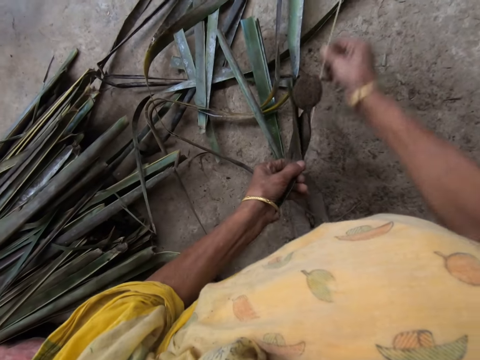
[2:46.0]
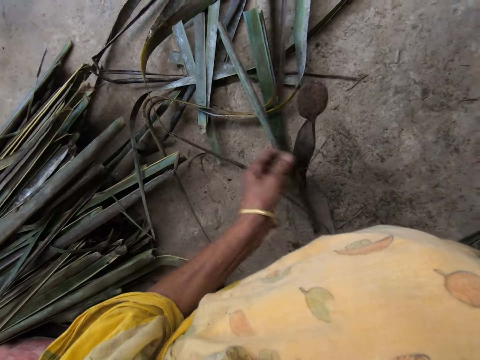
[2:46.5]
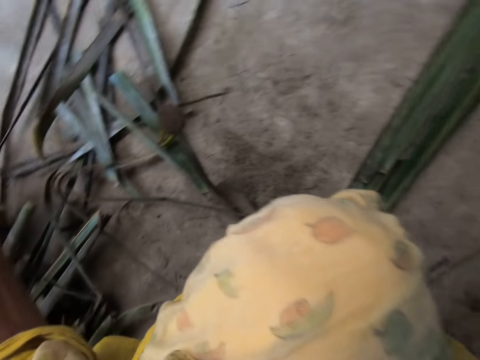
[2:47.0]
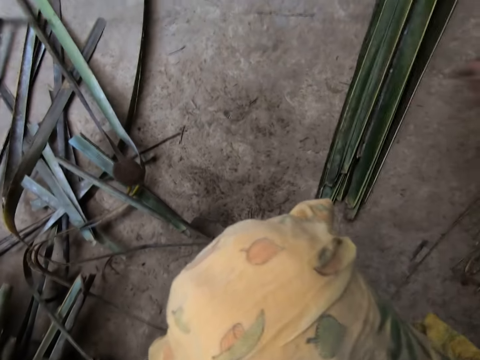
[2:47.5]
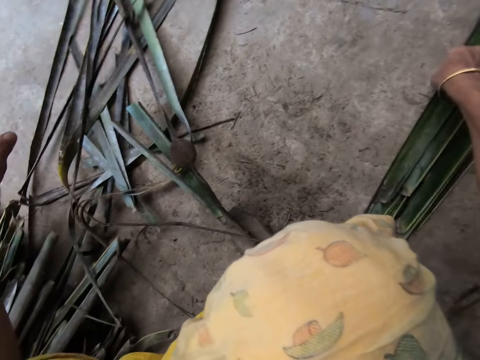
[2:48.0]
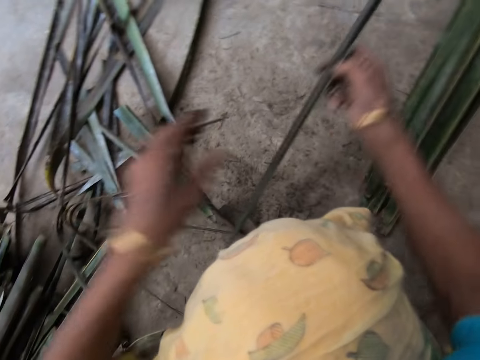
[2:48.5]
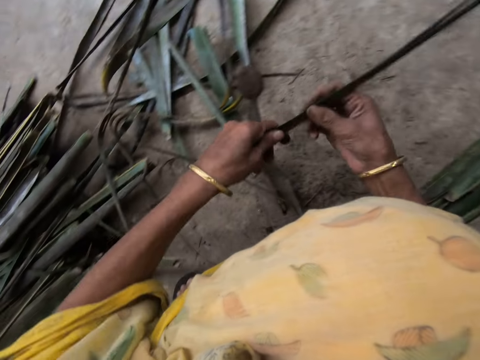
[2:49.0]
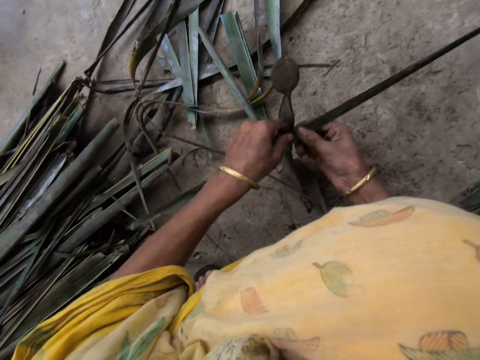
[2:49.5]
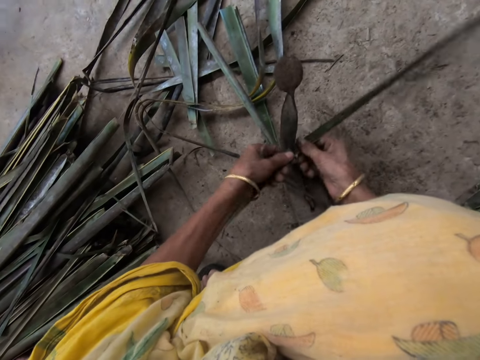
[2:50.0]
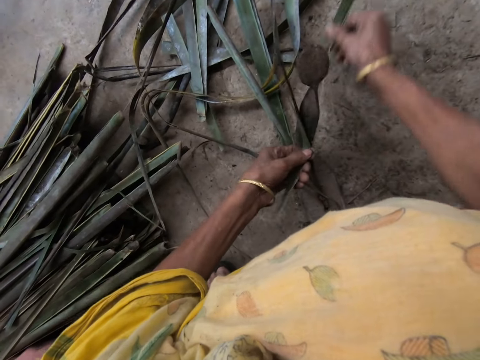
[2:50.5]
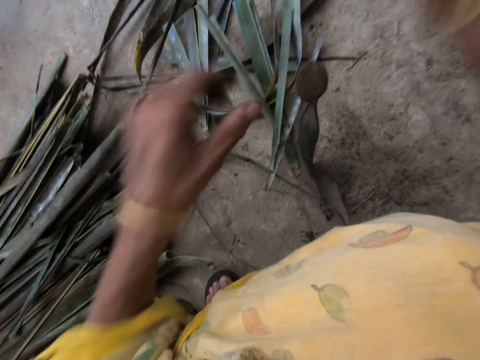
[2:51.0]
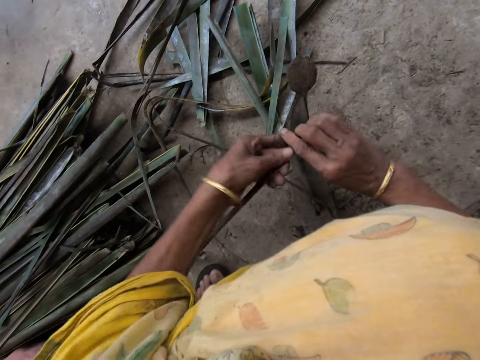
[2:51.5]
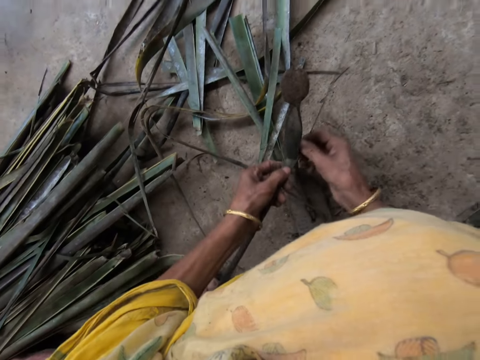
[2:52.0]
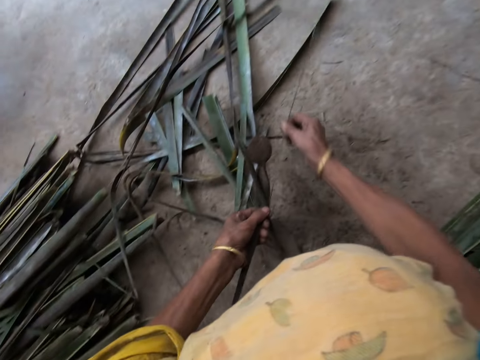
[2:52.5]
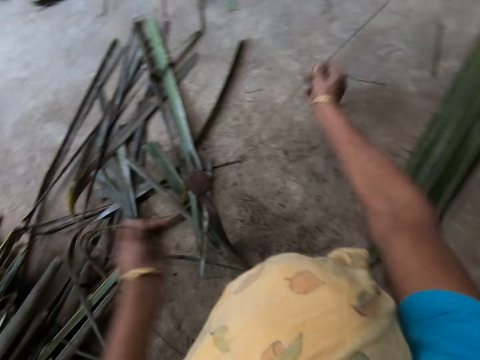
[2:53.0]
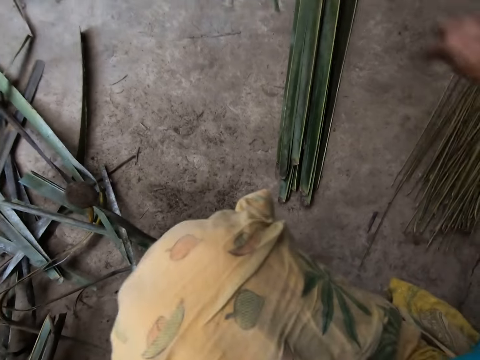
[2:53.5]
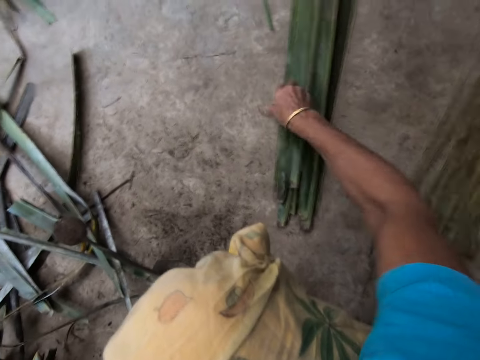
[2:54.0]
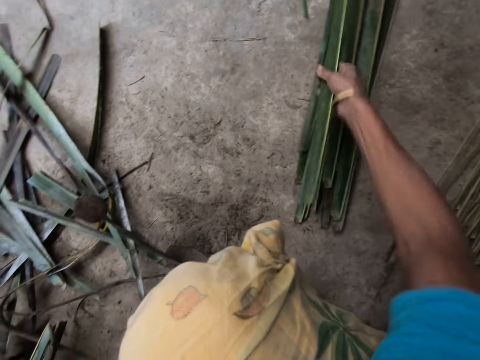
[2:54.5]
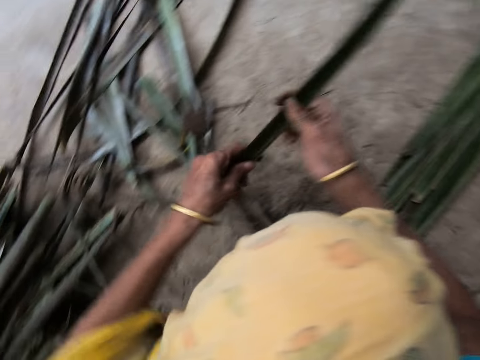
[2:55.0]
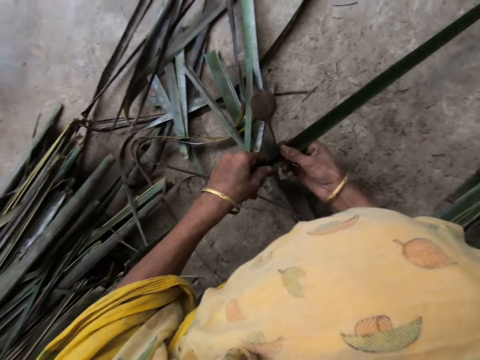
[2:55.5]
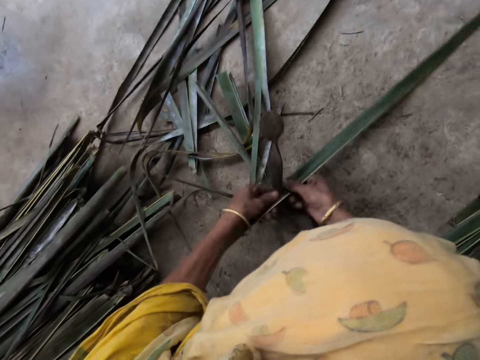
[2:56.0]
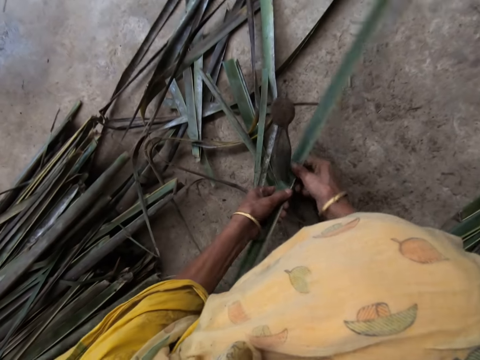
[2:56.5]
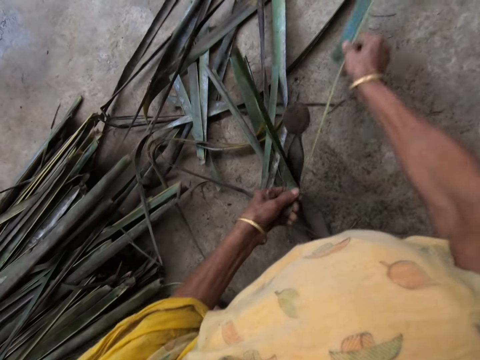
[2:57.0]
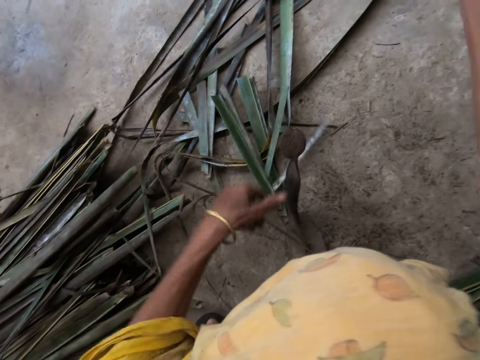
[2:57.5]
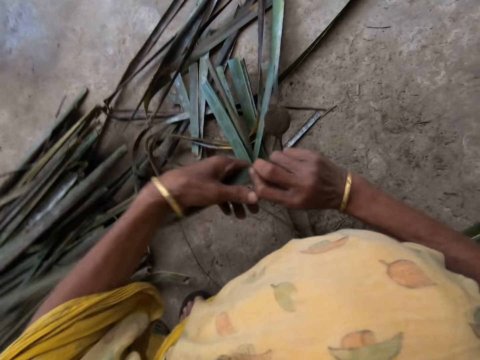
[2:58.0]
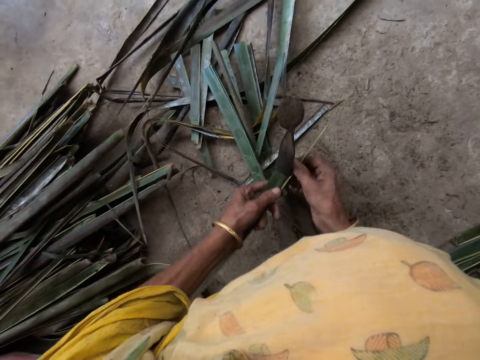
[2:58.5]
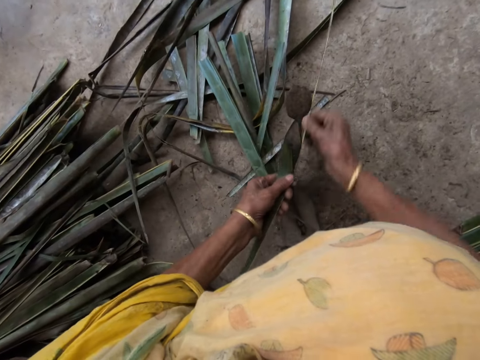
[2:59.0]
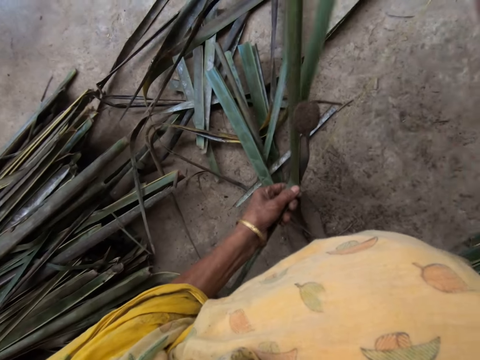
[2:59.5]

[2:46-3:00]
The camera wearer drops the filed palm frond on the floor with her right hand. She picks a piece of palm frond or cattail plant from the floor with her right hand. She splits the cattail plant. She files the palm frond with the file with both hands. She interacts with a woman. She collects the cattail sticks. She drops the filed palm frond on the floor with her right hand. She picks a piece of palm frond from the floor with her right hand. She splits the cattail plant. She files the palm frond with the file with both hands.

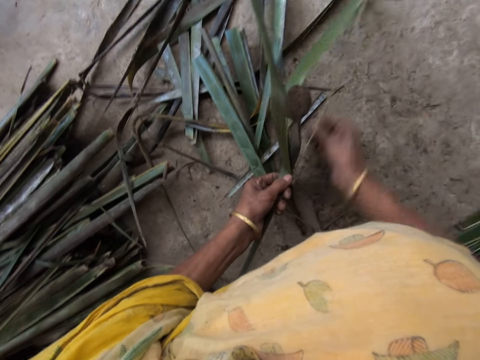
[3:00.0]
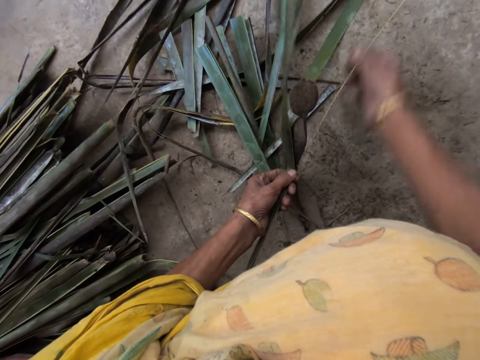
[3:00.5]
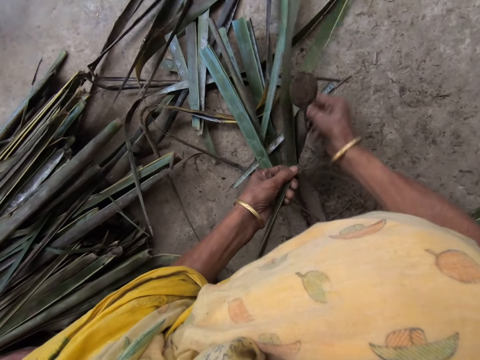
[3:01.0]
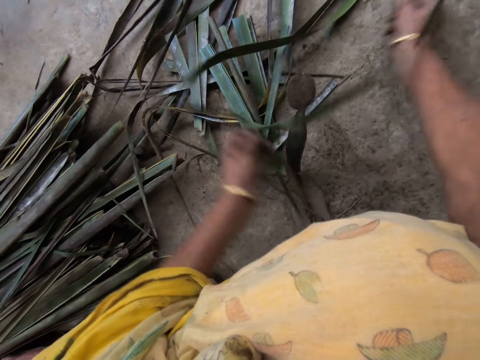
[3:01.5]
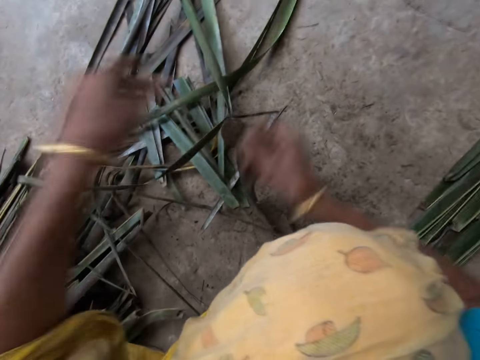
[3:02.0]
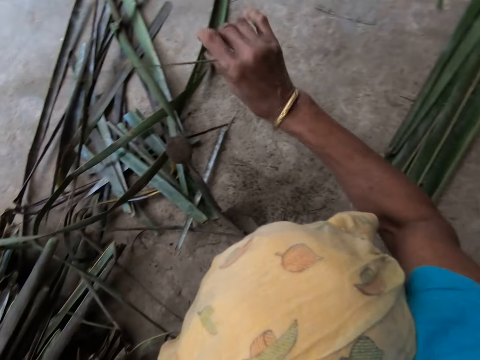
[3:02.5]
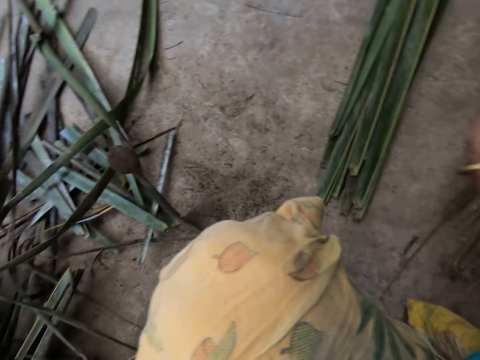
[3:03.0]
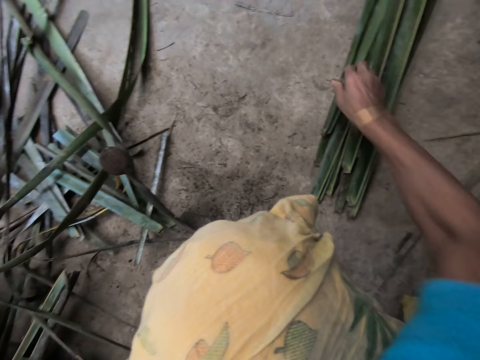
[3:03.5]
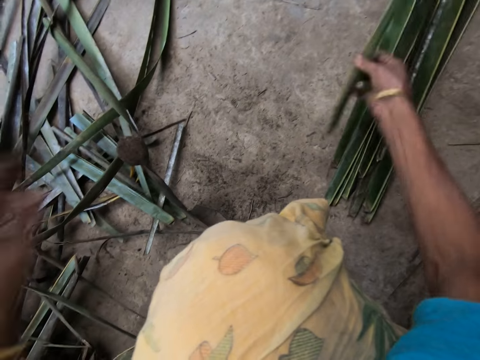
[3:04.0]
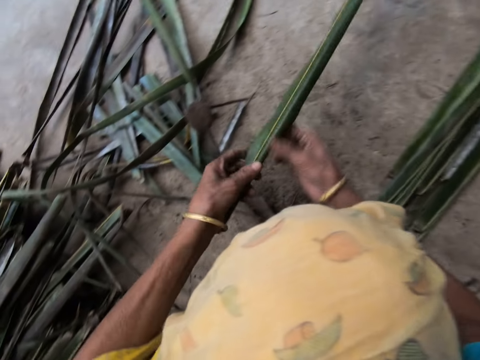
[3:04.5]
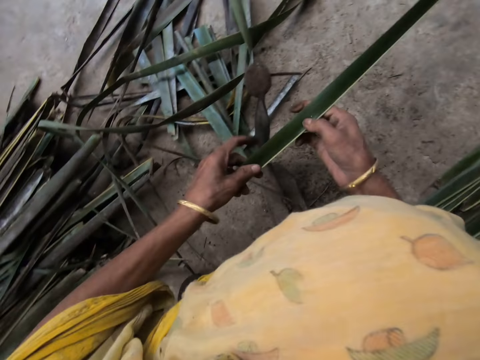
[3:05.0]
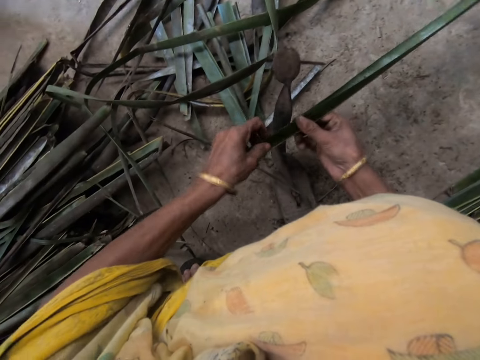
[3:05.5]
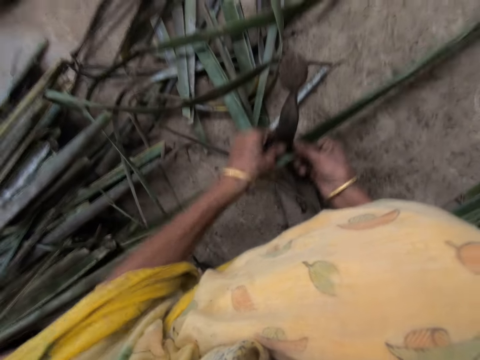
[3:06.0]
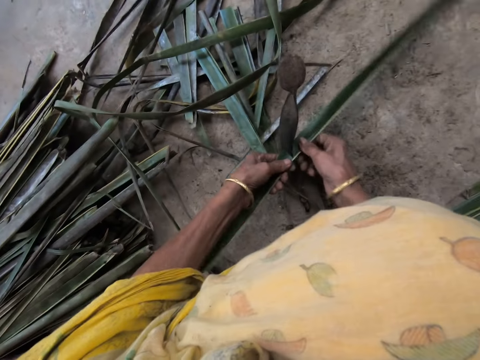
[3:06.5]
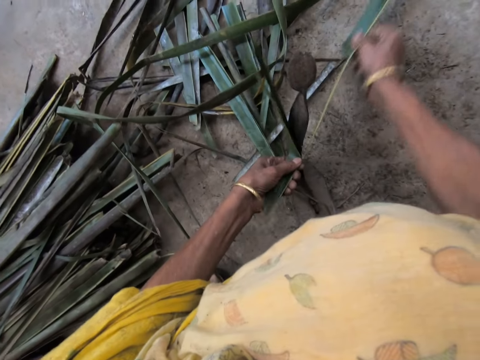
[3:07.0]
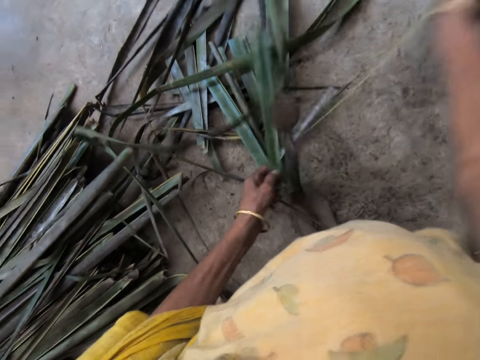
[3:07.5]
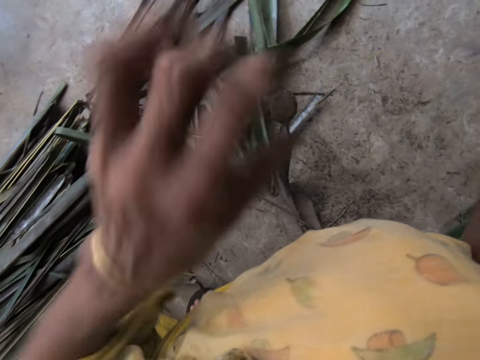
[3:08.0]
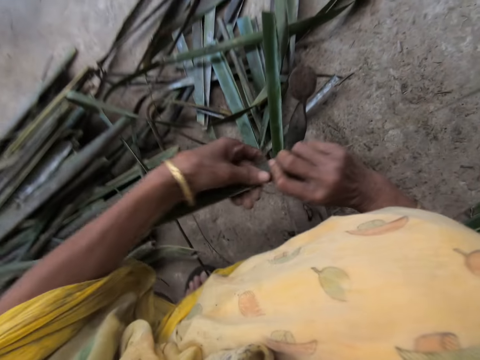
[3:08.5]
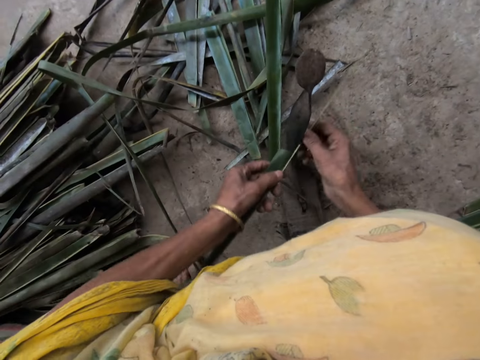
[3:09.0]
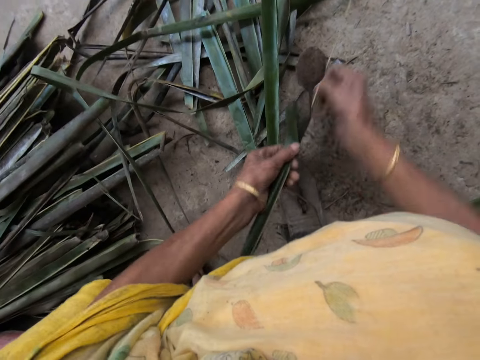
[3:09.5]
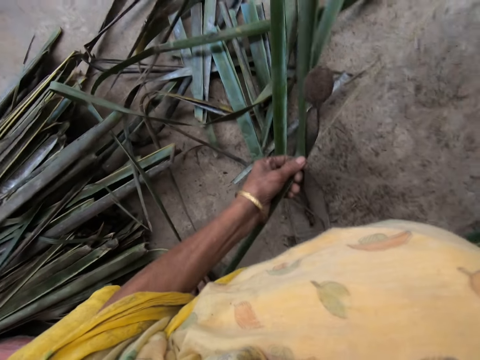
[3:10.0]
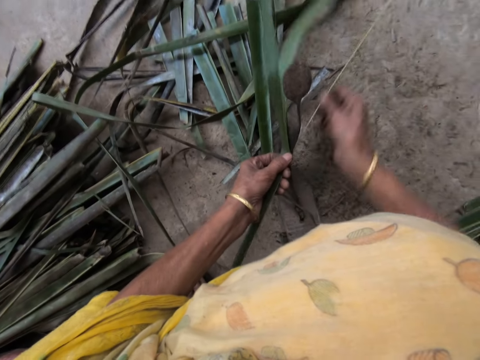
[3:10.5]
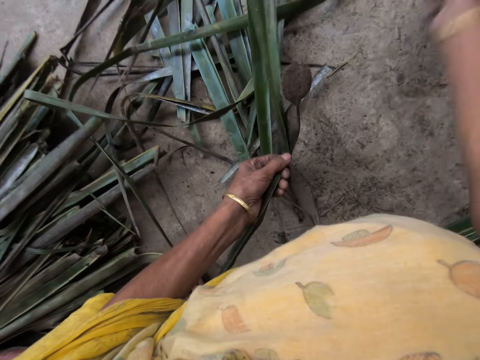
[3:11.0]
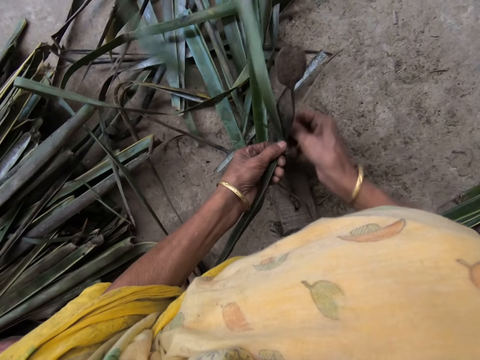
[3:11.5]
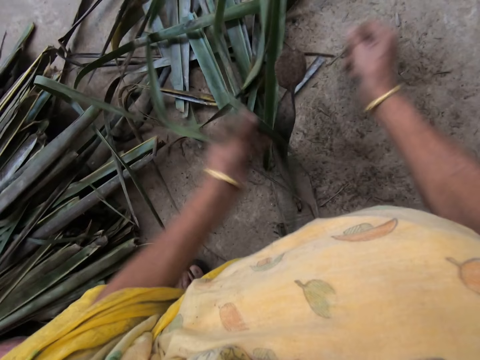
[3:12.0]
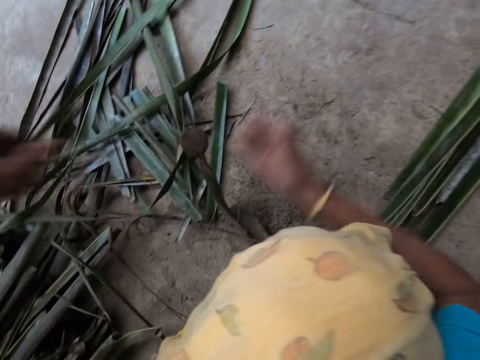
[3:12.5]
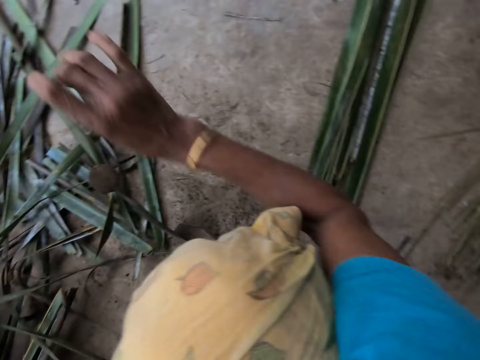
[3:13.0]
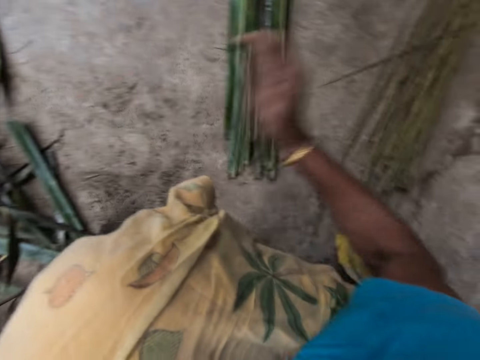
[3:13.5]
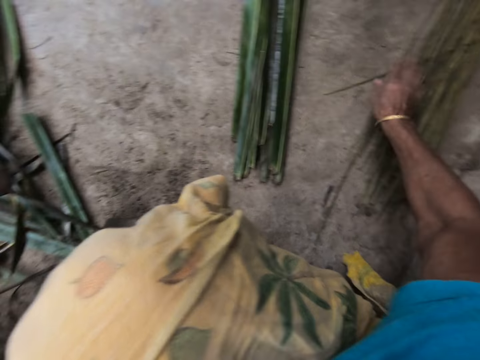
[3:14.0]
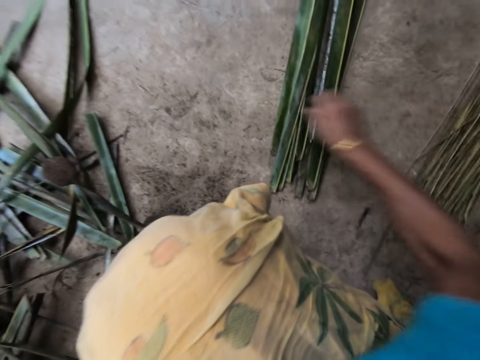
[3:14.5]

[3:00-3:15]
The camera wearer drops the filed palm frond on the floor with her right hand. She collects the cattail sticks. She picks a piece of palm frond or cattail plant from the floor with her right hand. She splits the cattail plant. She files the palm frond with the file with both hands. She collects the cattail sticks. She drops the filed palm frond on the floor with her right hand.
